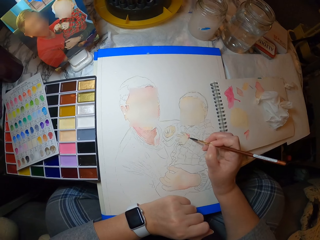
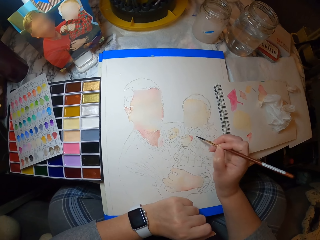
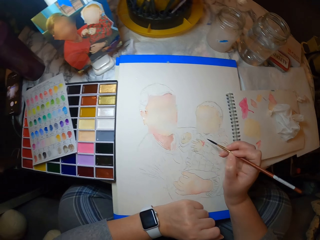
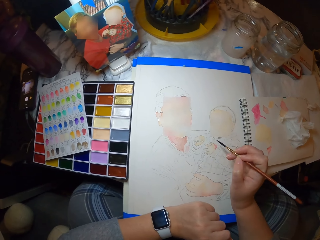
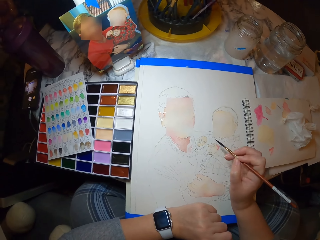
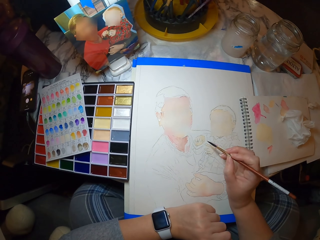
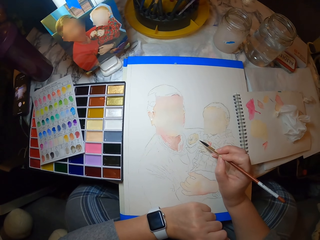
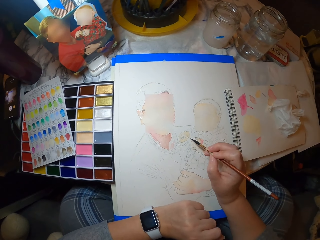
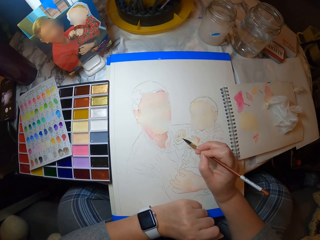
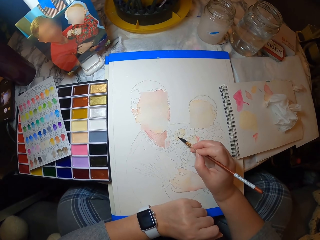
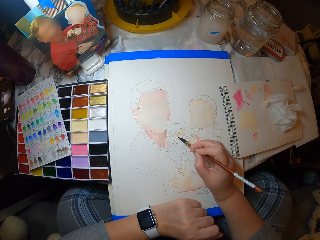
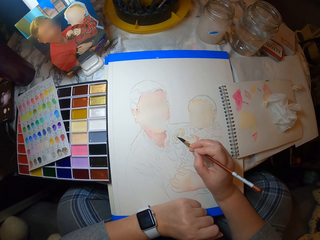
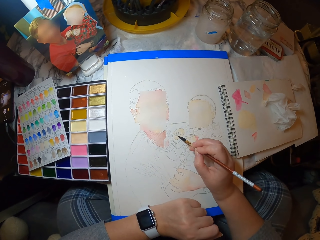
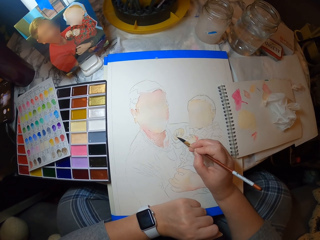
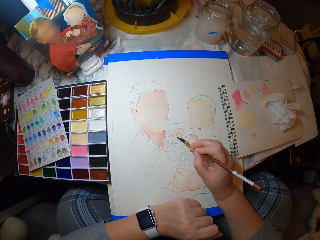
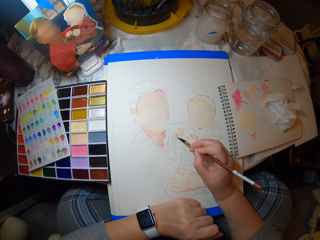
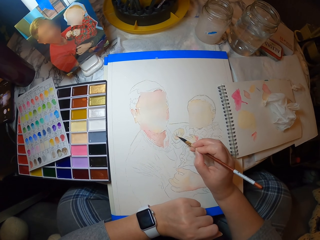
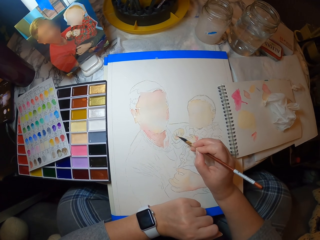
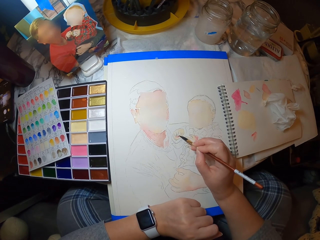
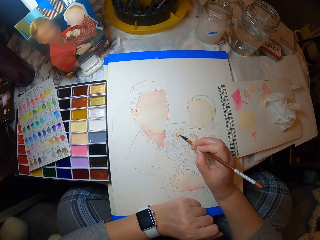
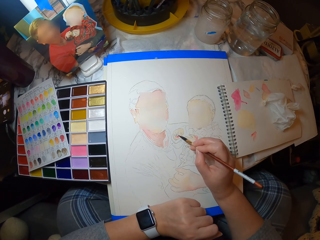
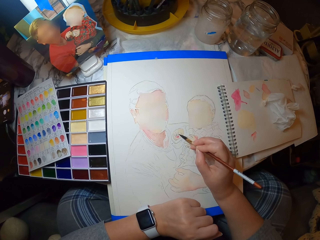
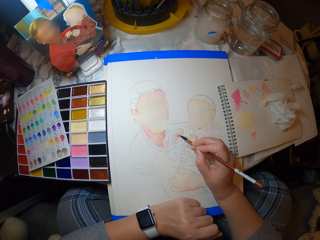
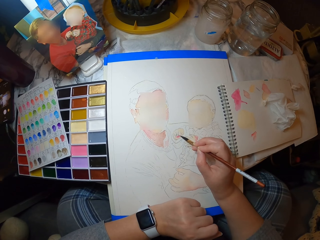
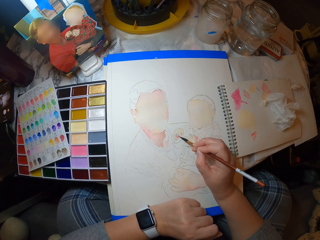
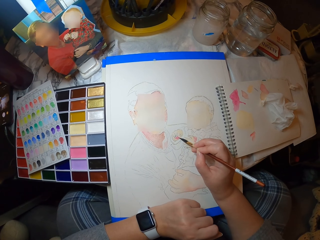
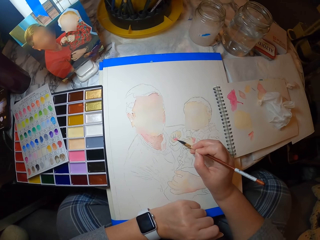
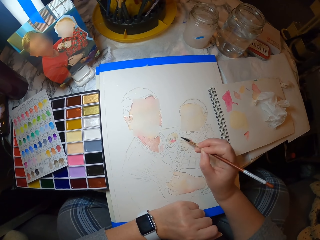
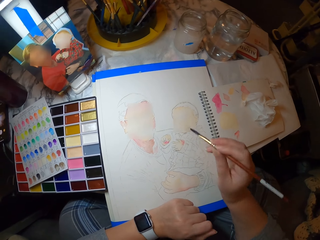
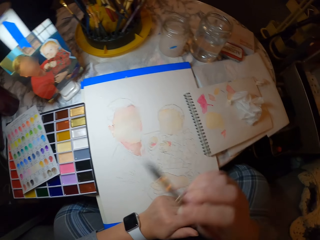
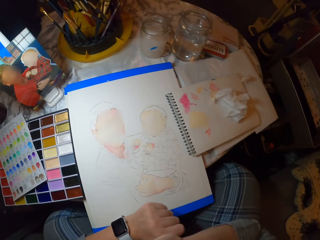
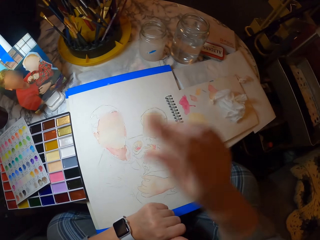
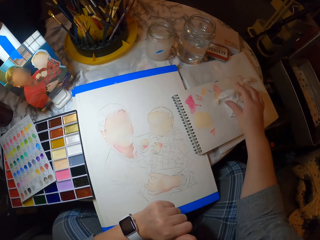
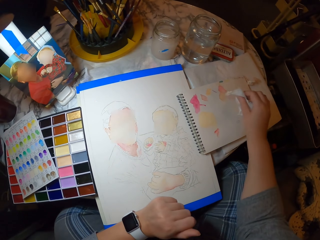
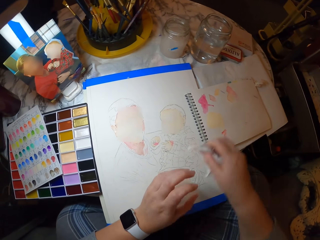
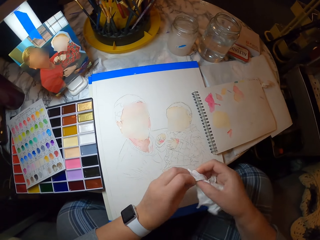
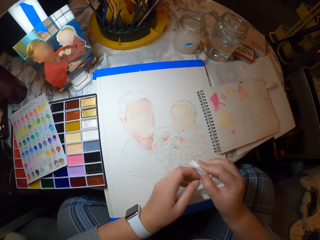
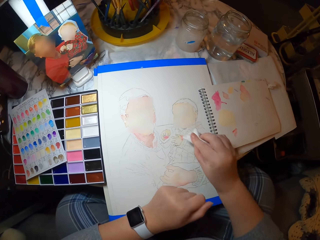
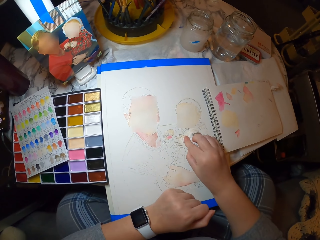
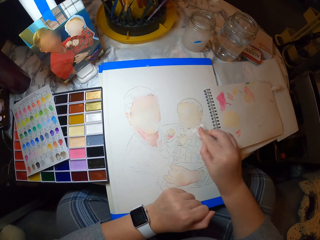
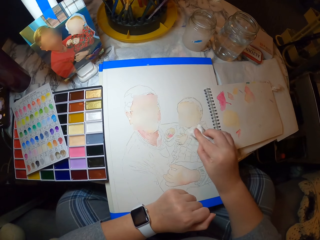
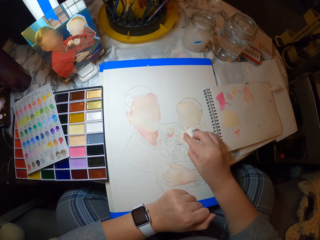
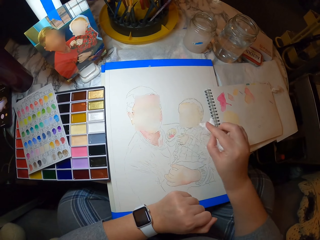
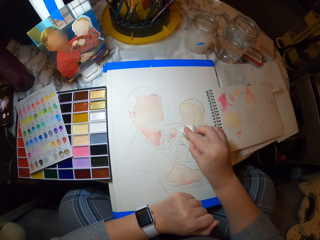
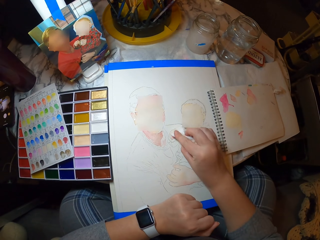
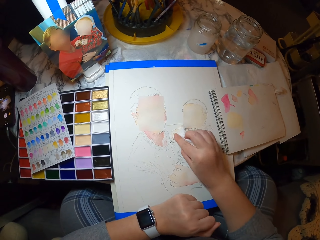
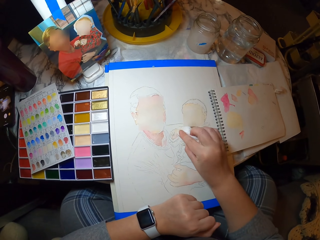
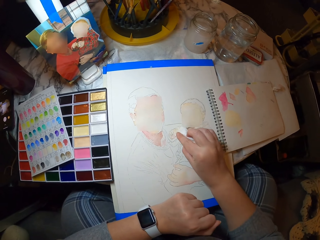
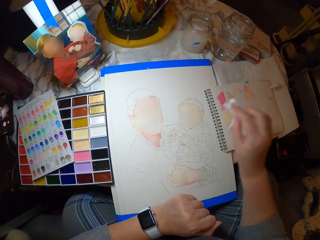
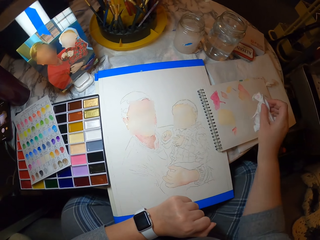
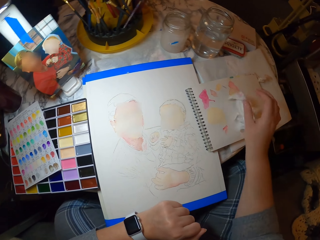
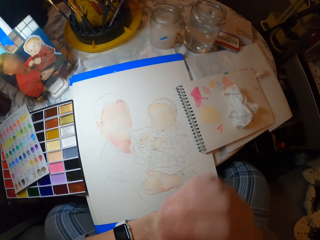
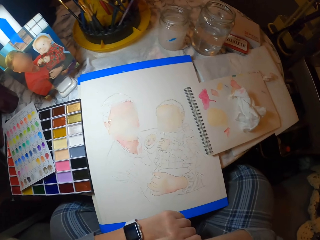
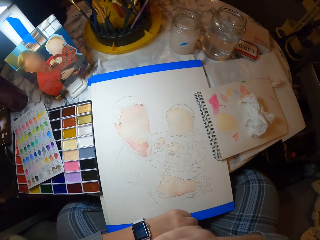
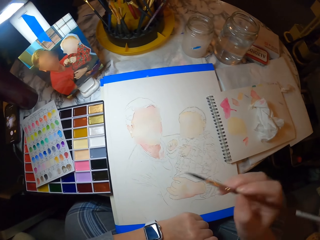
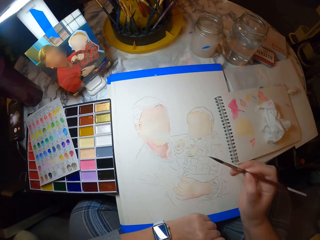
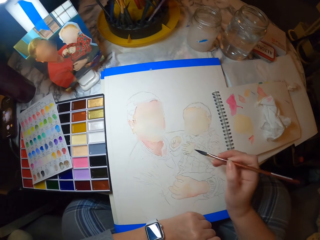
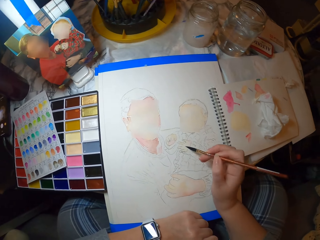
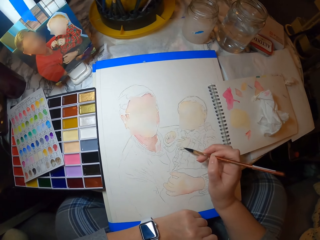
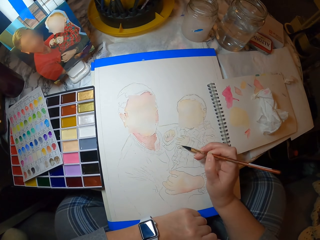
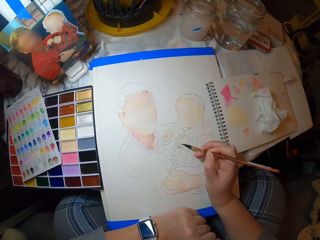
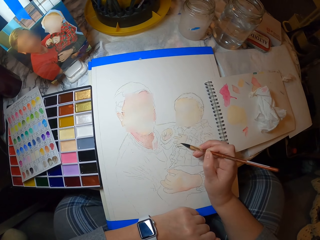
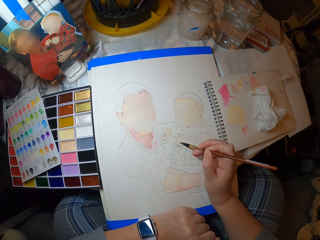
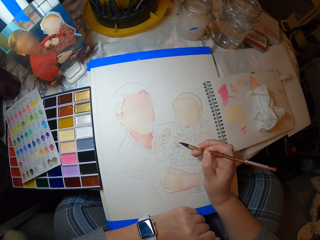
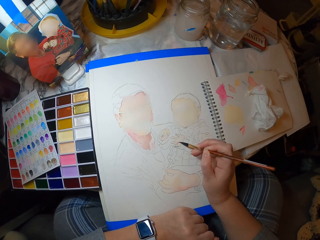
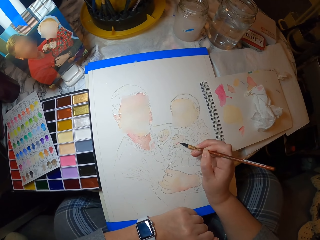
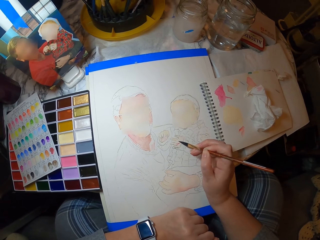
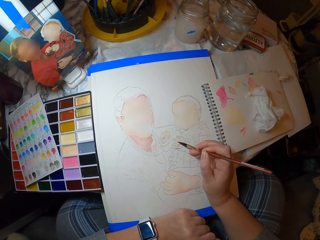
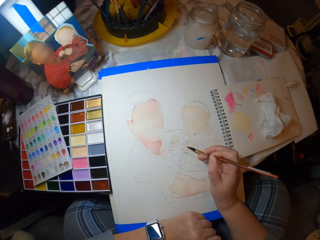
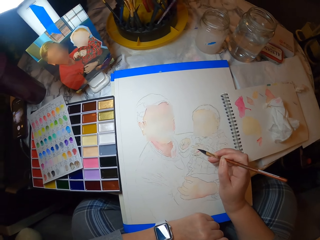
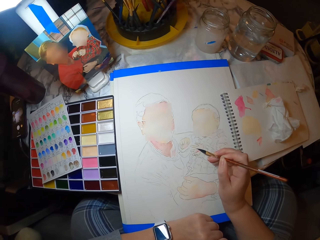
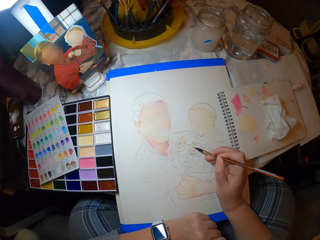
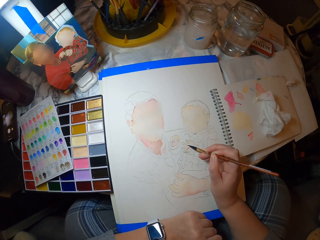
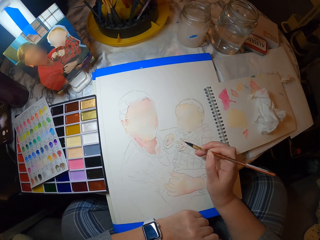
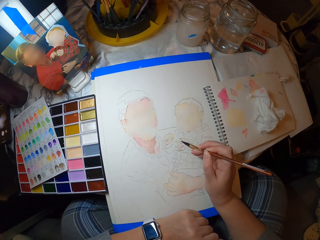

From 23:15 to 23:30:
The camera wearer places the brush on the mouth. They pick the paper or serviette on the table, fold the serviette on the hands and place the serviette on the drawing. They dry the picture with the paper. They place the serviette on the book. They take the brush. They paint the picture on the paper with the paint brush.

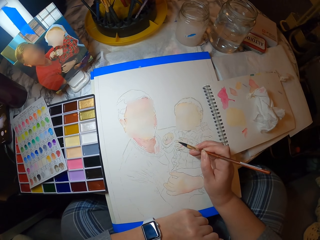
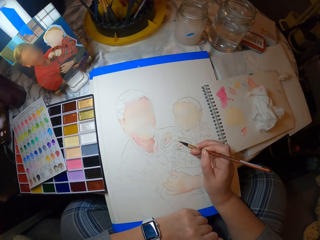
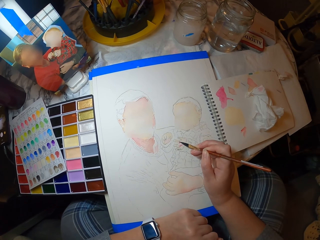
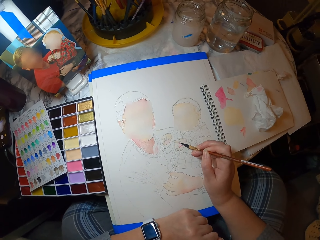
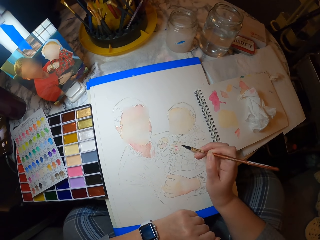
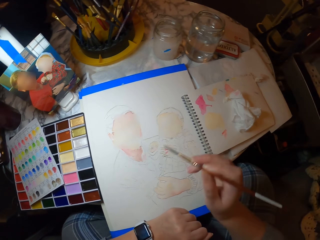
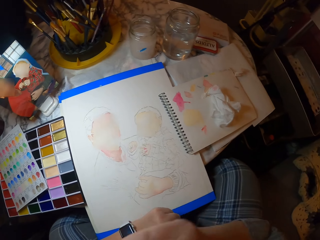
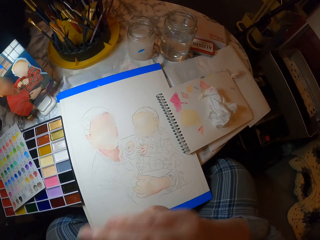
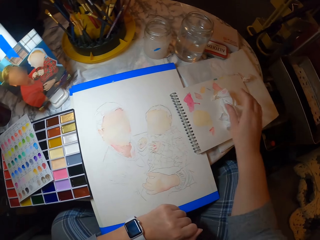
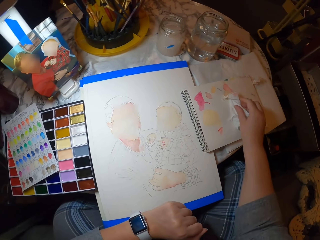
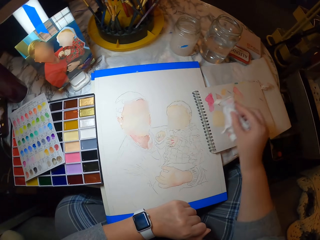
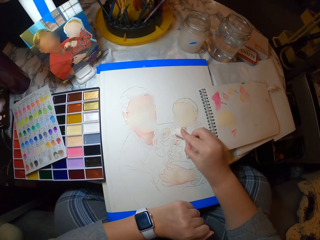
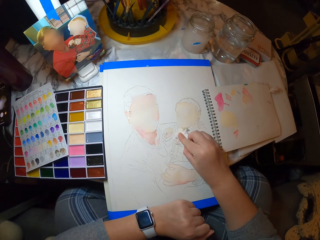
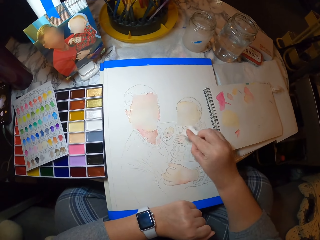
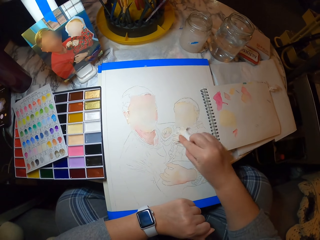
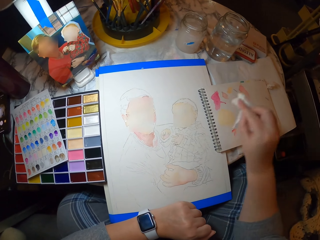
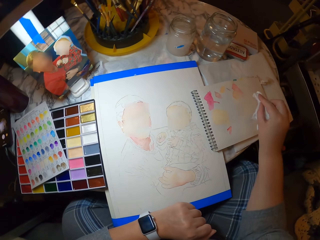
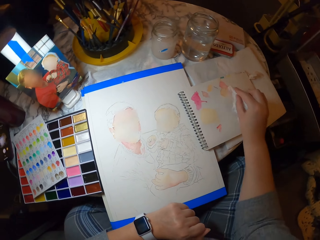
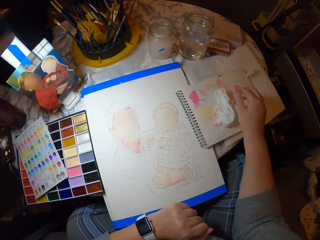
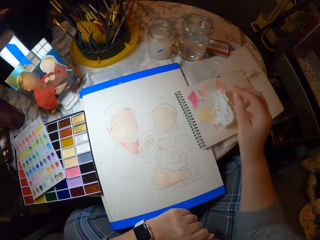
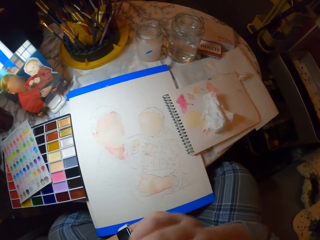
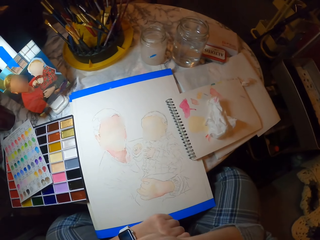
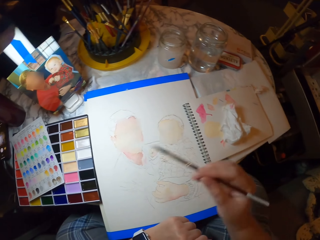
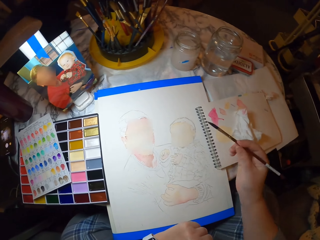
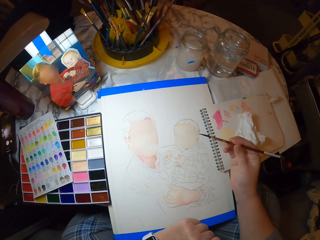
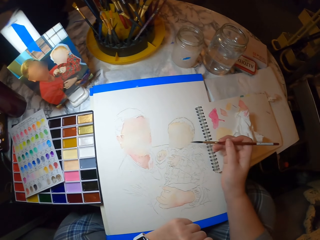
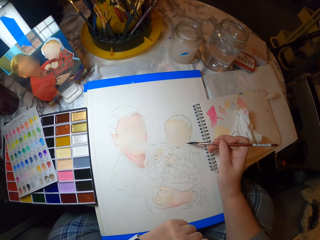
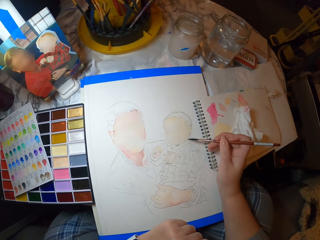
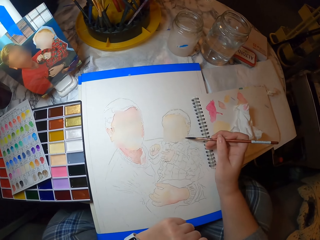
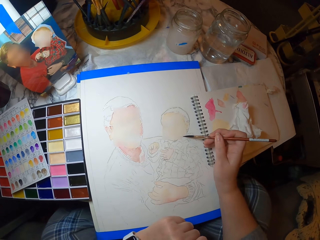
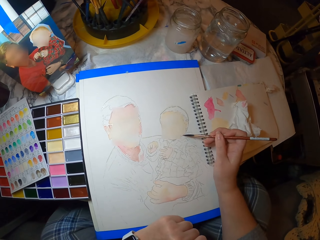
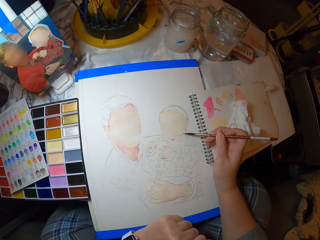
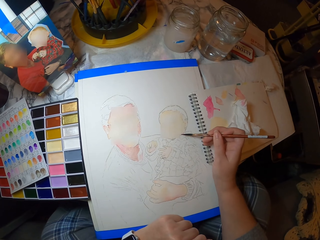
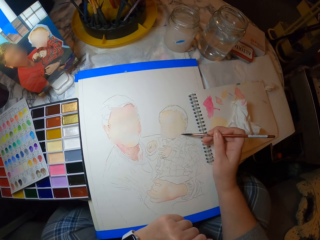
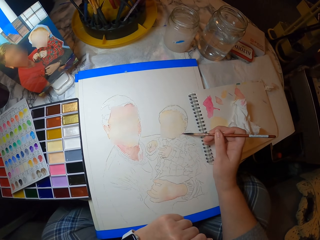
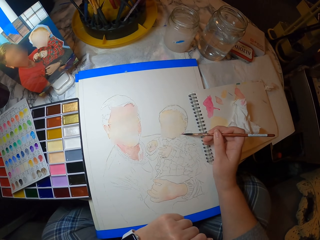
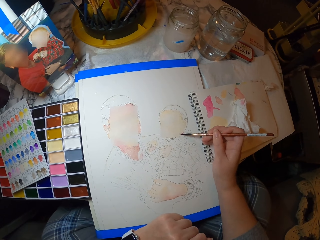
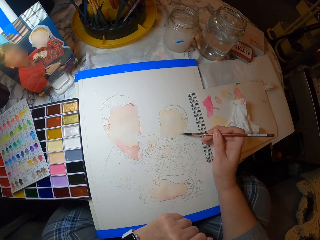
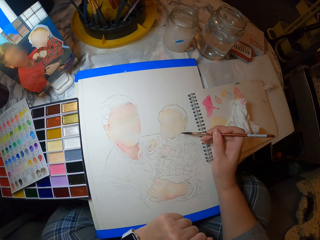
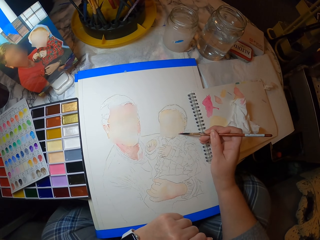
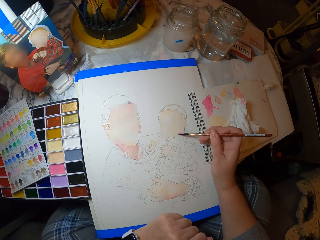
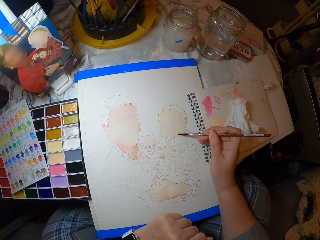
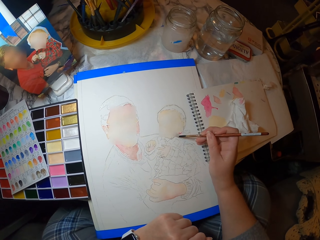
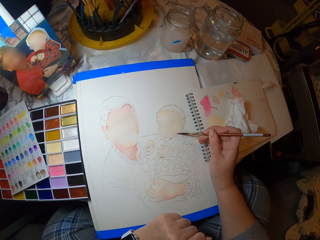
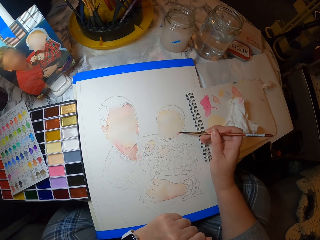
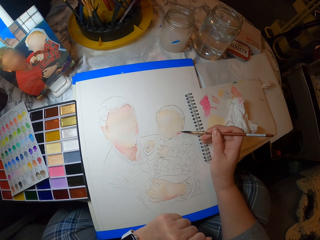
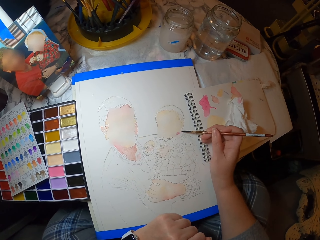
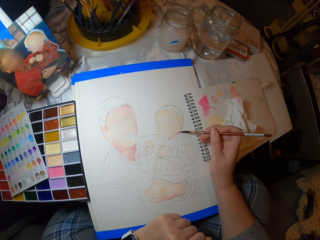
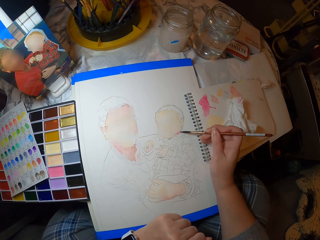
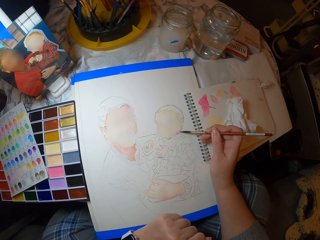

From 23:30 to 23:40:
The camera wearer places the brush on the mouth. They pick the paper or serviette on the table and put the serviette on the drawing. They dry the picture with the paper. They put the serviette on the book. They take a brush. They paint the picture on the paper with the paint brush.
